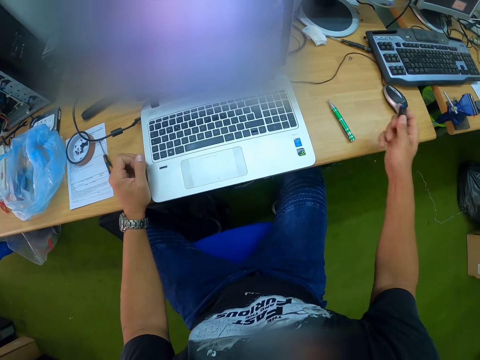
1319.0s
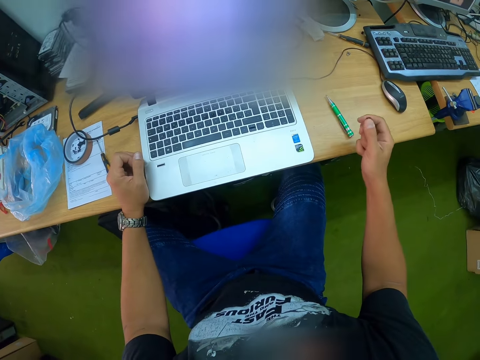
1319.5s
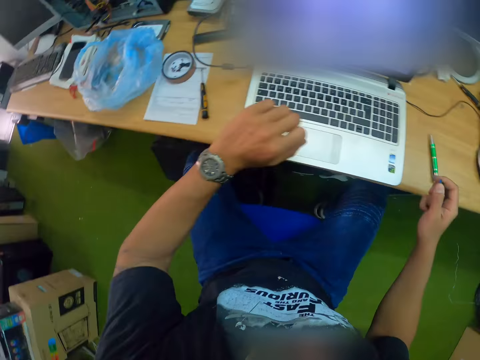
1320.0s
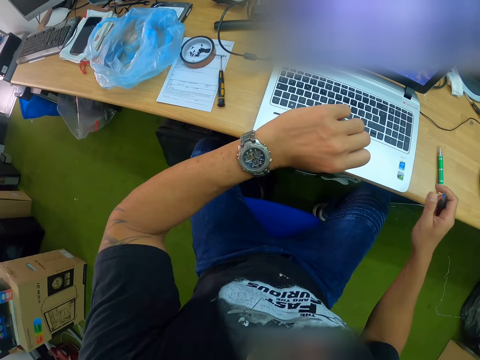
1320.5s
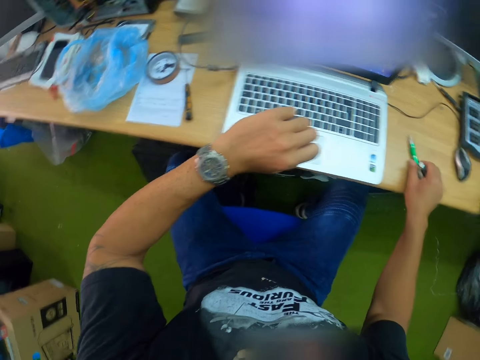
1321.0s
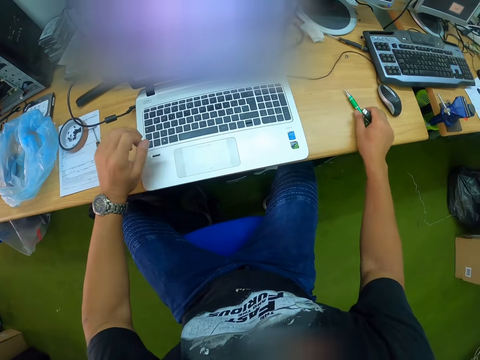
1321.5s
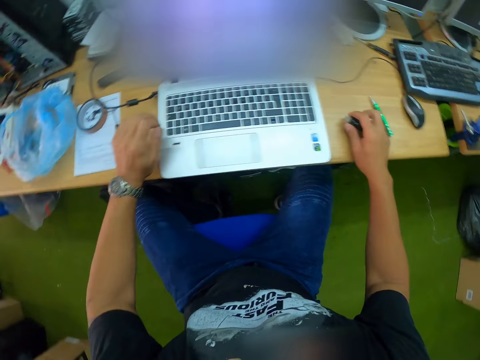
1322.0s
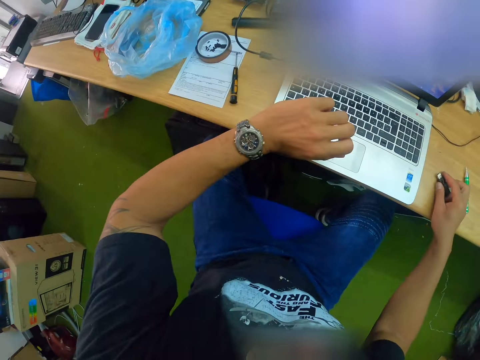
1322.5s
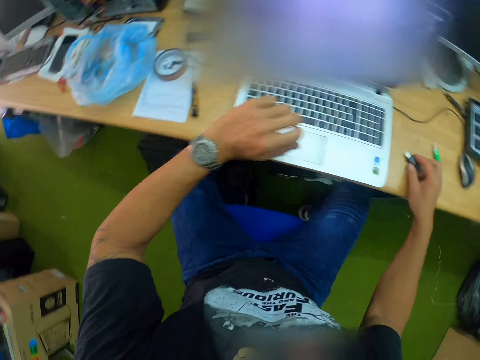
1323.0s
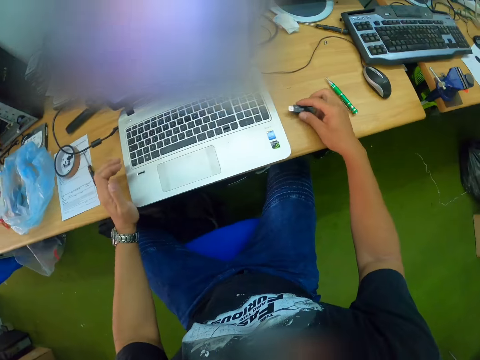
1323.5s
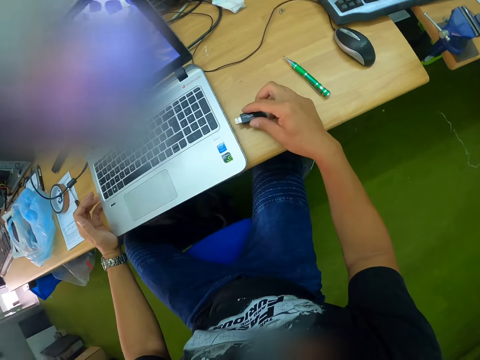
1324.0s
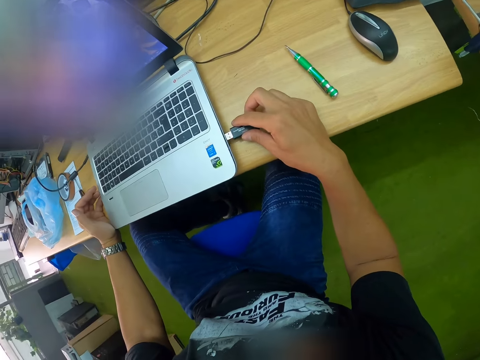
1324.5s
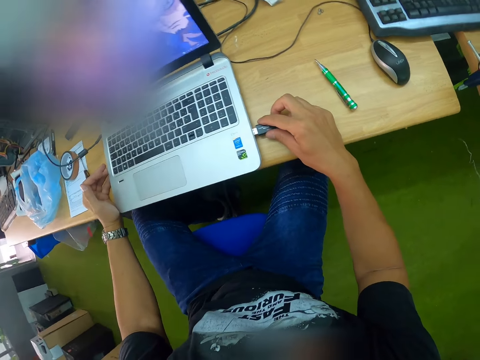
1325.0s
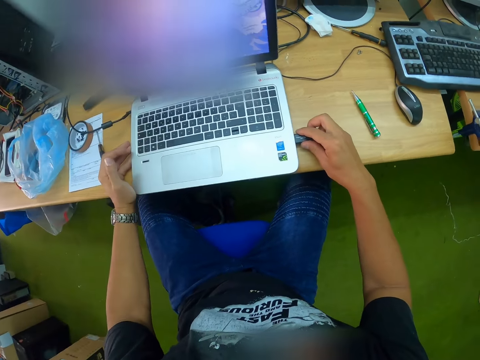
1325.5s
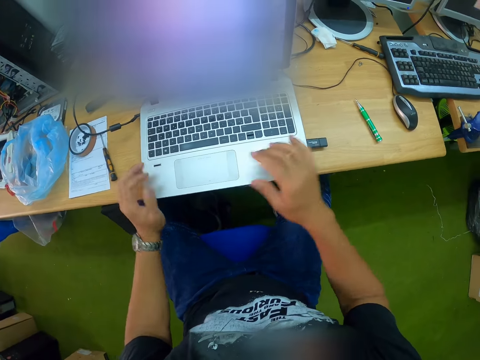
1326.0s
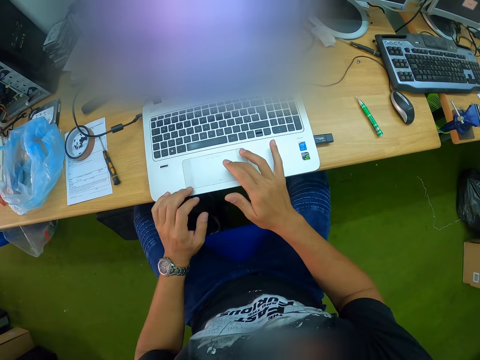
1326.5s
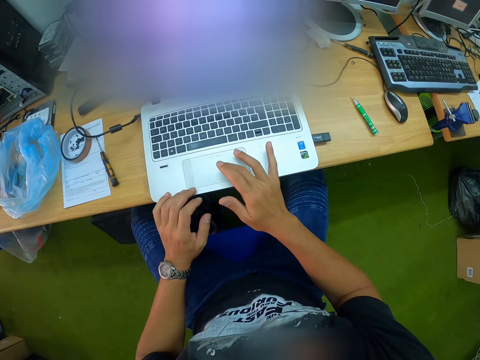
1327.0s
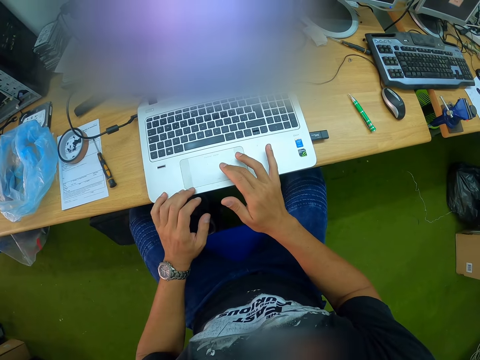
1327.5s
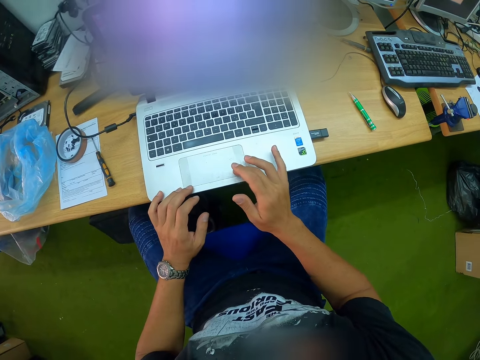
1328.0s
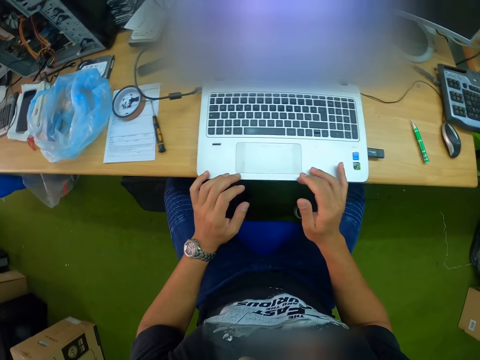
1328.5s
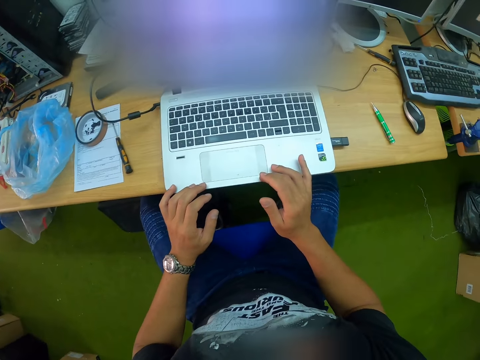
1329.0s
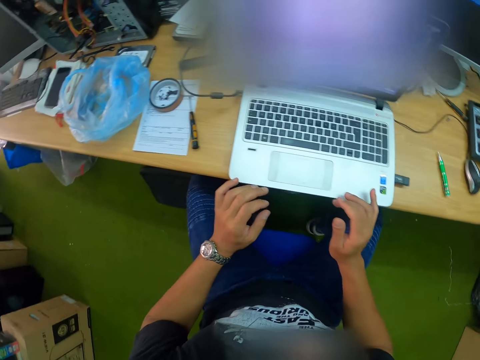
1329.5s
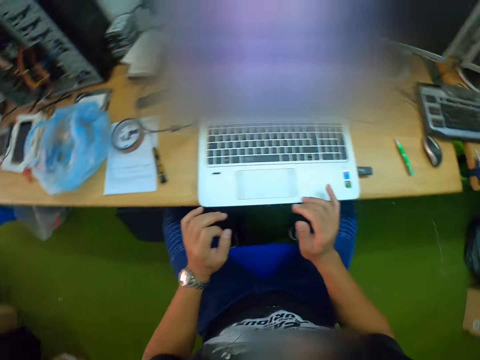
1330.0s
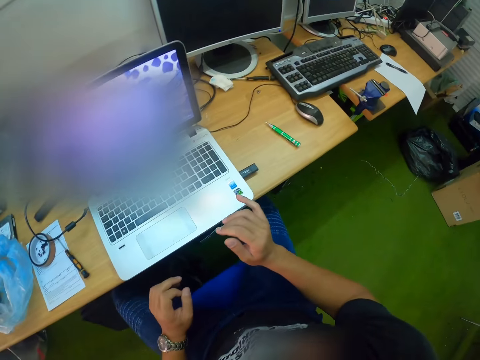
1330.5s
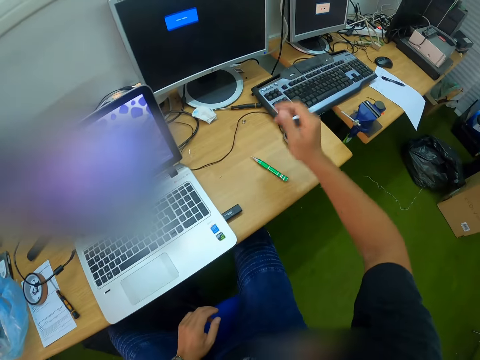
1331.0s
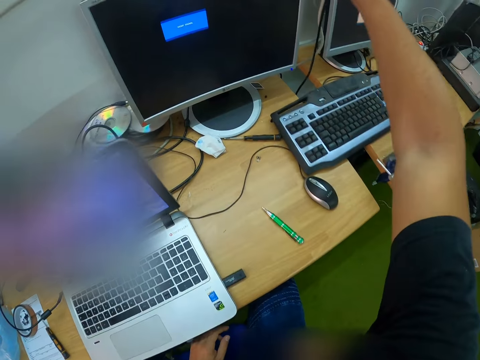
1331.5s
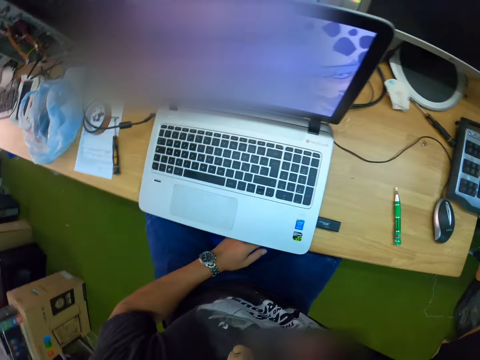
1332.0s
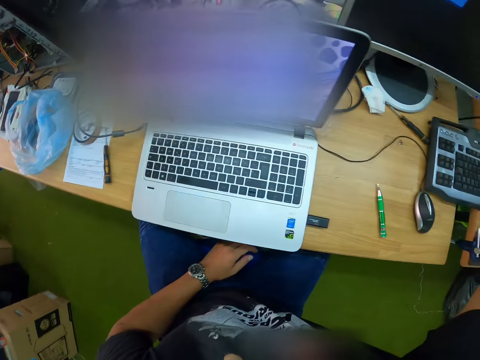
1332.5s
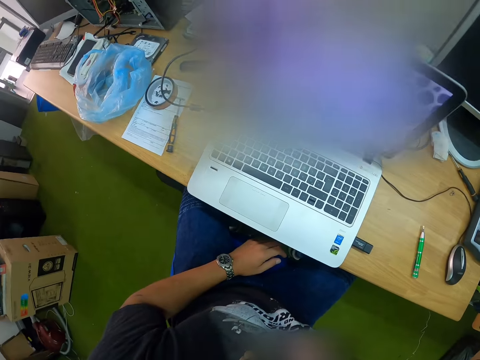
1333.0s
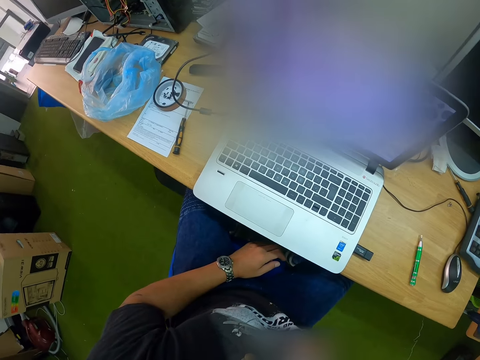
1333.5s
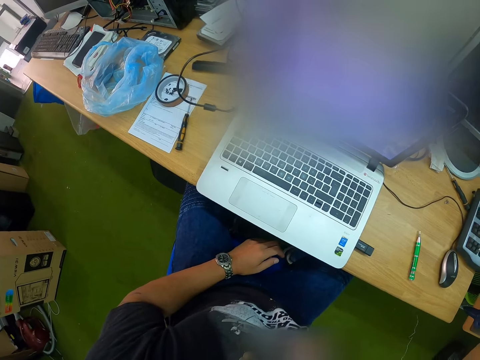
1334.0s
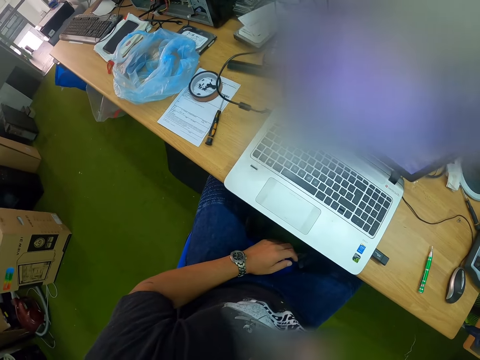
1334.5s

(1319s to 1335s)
The camera wearer adjusts the screwdriver on the table with his right hand. He attaches the flash drive to the laptop with his right hand. He operates the laptop with his right hand. He places his right hand on the laptop. He sits on the chair on the floor.

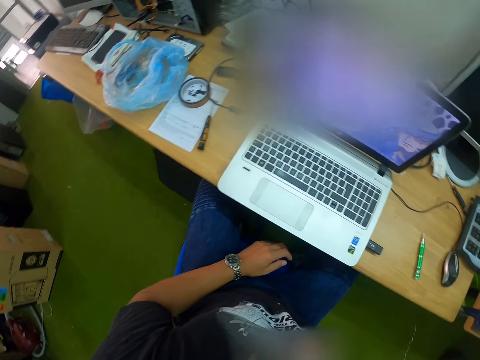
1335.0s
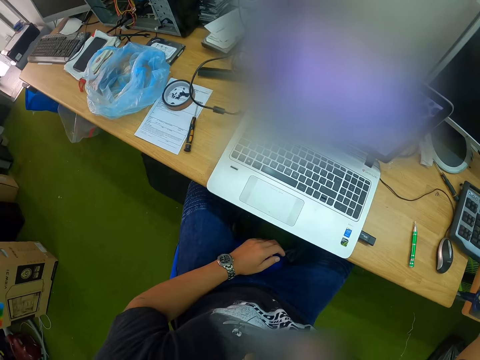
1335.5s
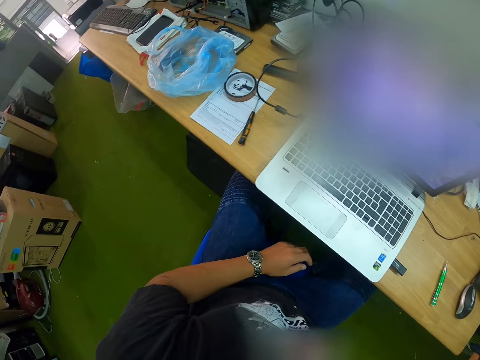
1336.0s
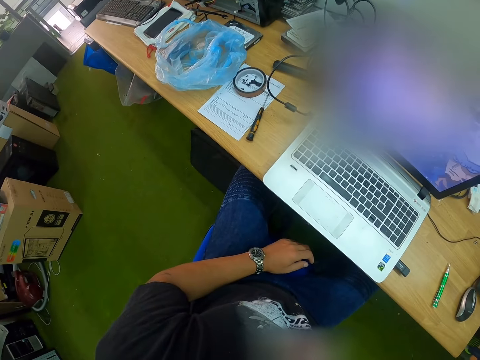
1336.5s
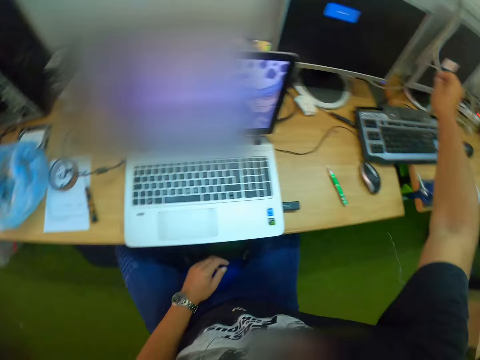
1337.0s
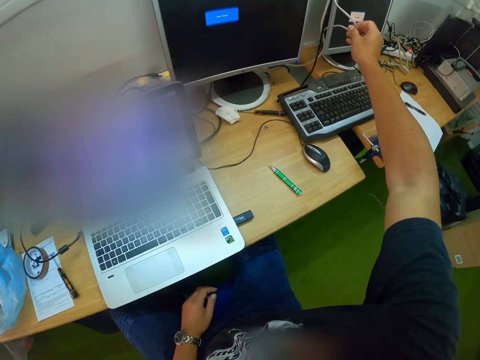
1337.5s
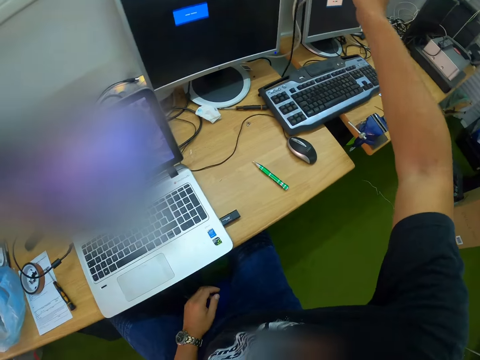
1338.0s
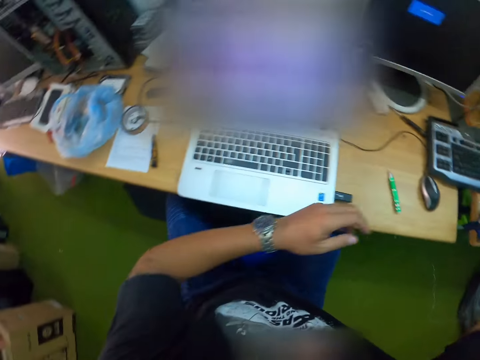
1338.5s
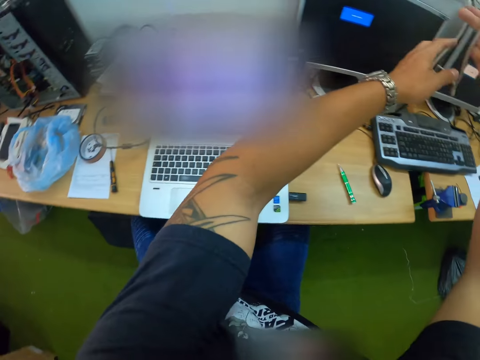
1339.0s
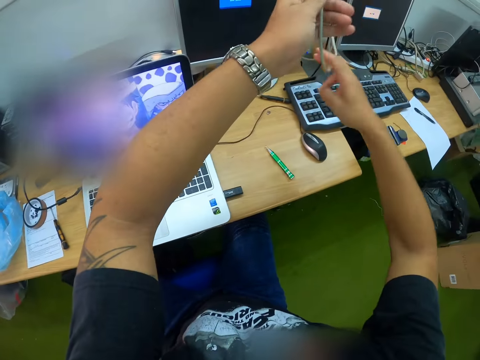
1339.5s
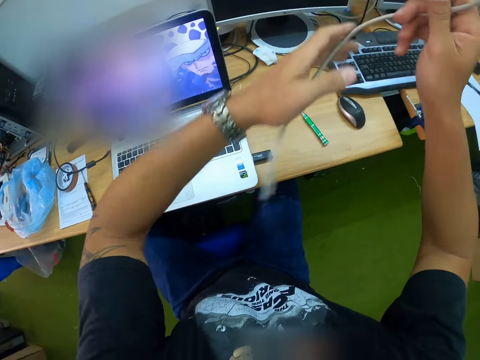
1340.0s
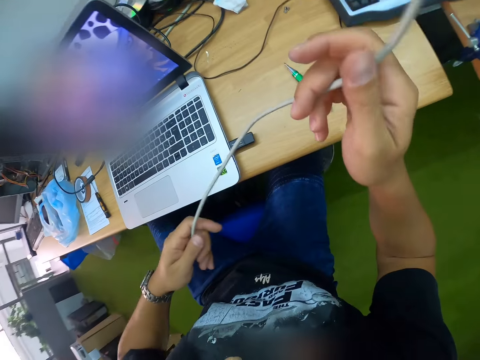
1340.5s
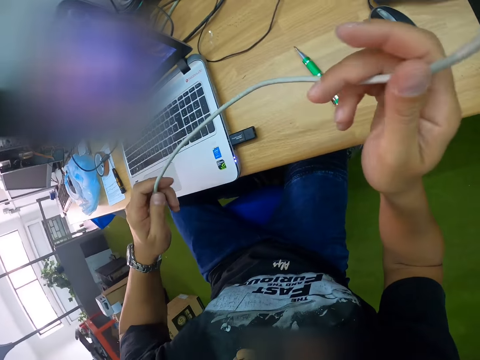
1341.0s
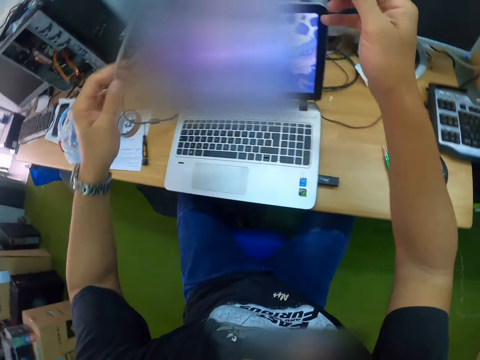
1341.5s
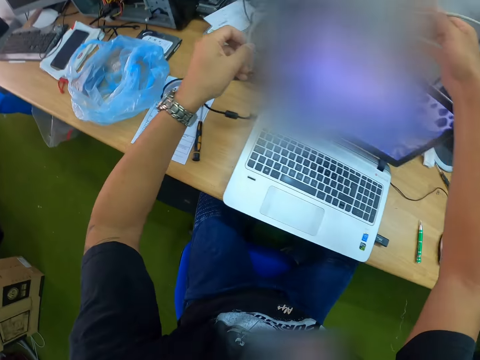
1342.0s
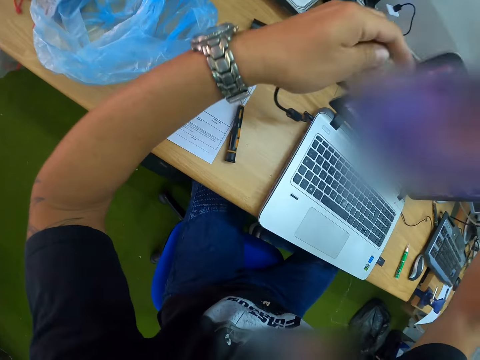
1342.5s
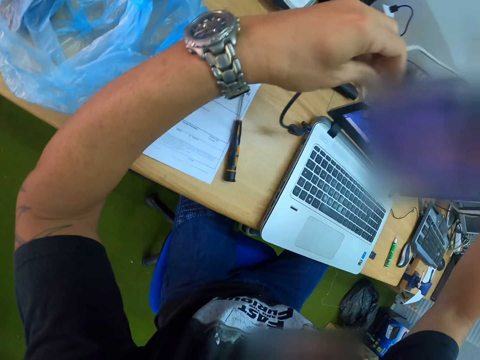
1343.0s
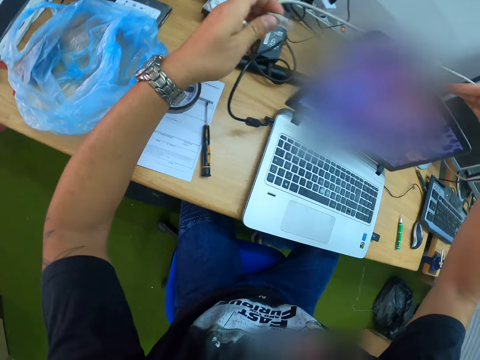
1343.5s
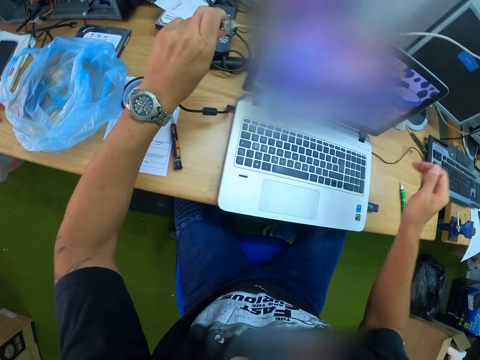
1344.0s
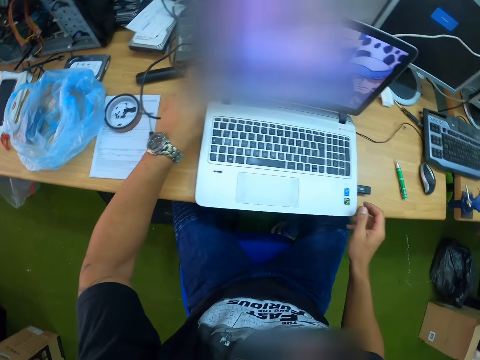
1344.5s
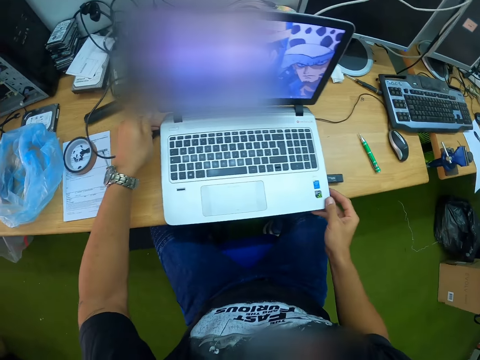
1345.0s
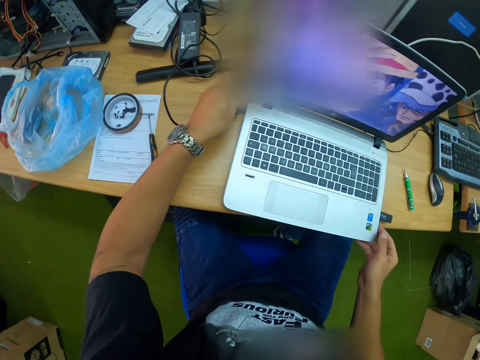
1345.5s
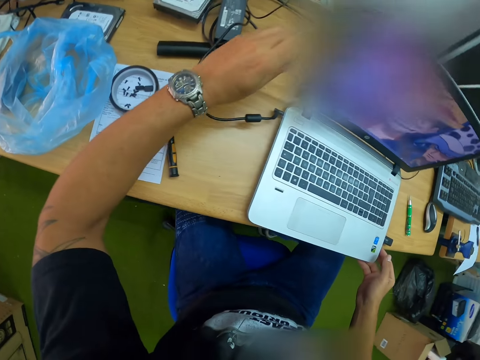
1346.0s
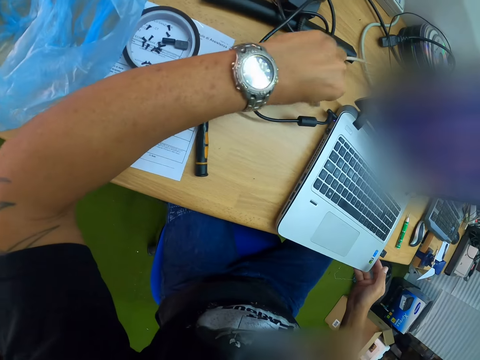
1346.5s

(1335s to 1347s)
The camera wearer picks up the cable with his hands. He holds the cable with his right hand. He pulls the internet cable. He moves the internet cable around the laptop. He inserts the cable into the laptop with his left hand. He slides the laptop on the table with his right hand.
